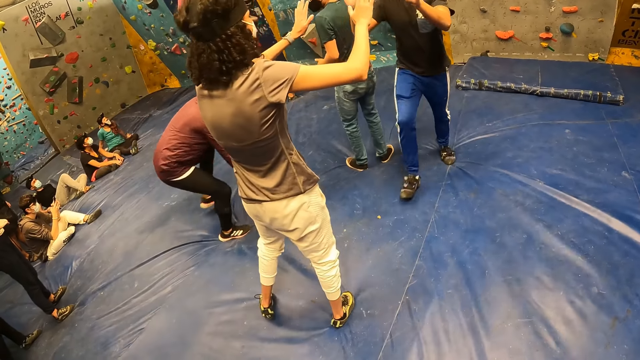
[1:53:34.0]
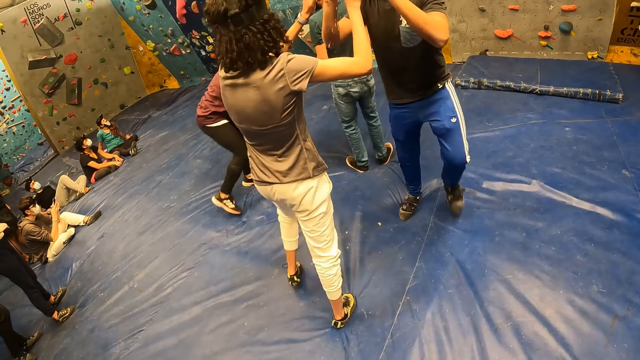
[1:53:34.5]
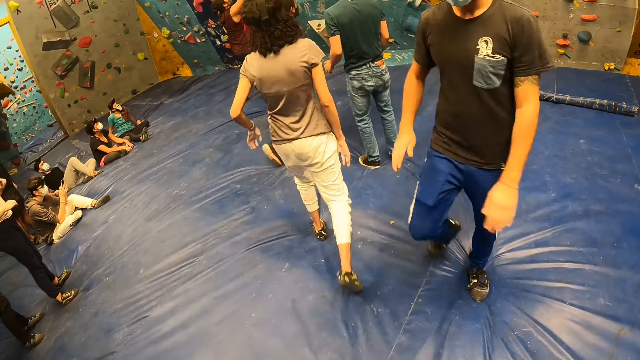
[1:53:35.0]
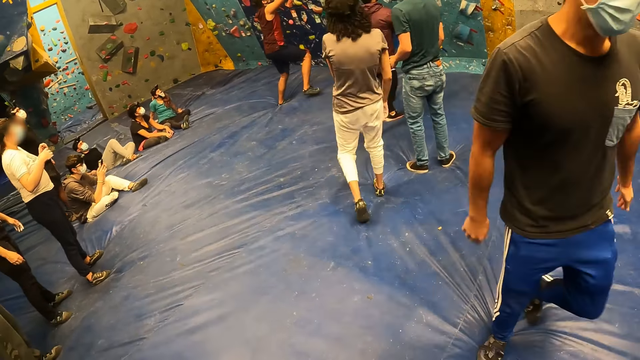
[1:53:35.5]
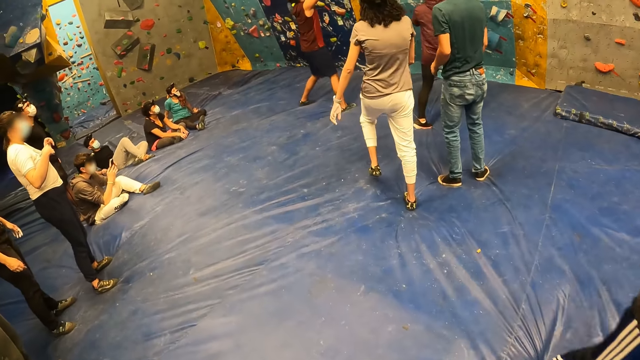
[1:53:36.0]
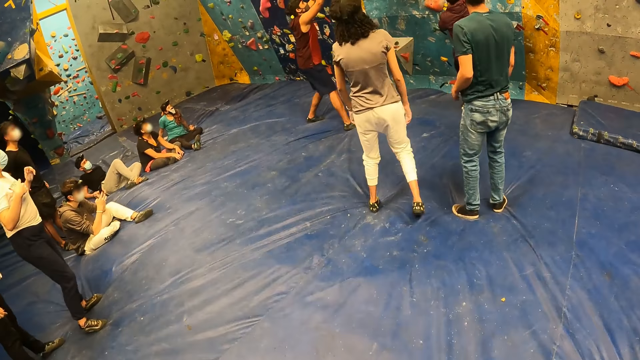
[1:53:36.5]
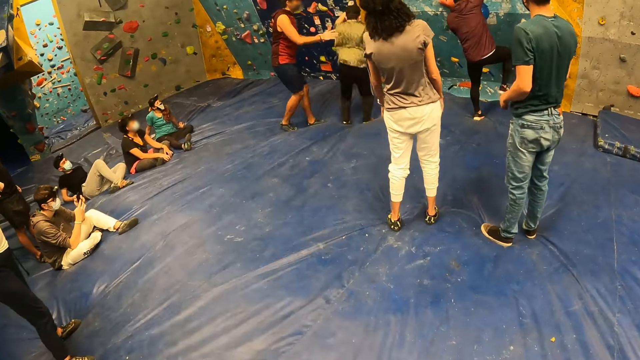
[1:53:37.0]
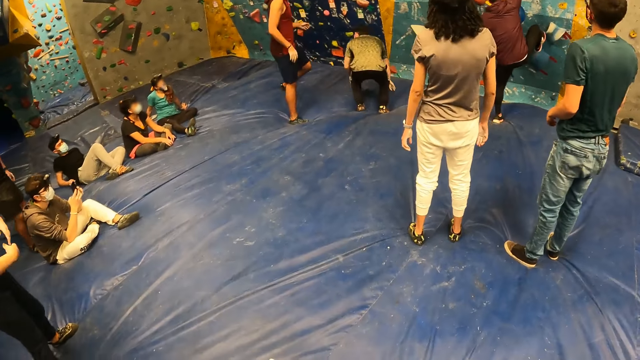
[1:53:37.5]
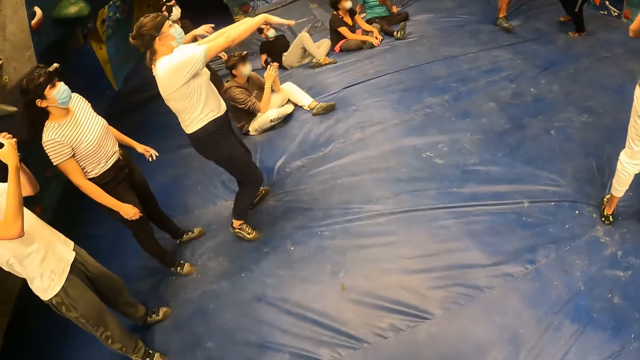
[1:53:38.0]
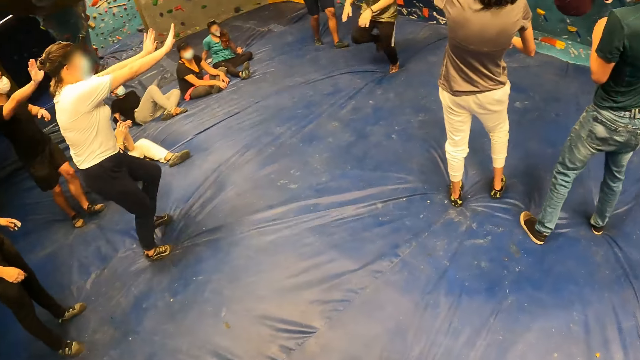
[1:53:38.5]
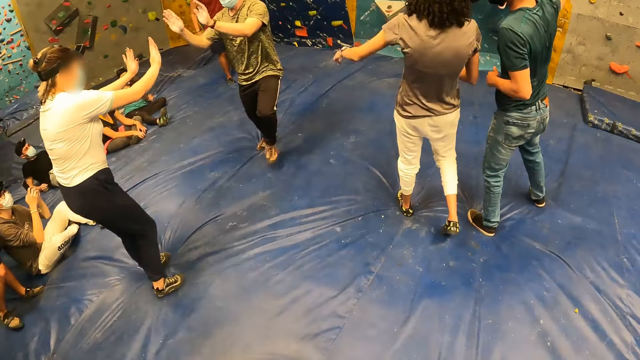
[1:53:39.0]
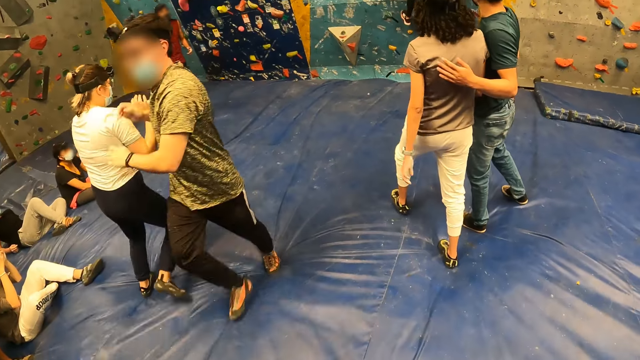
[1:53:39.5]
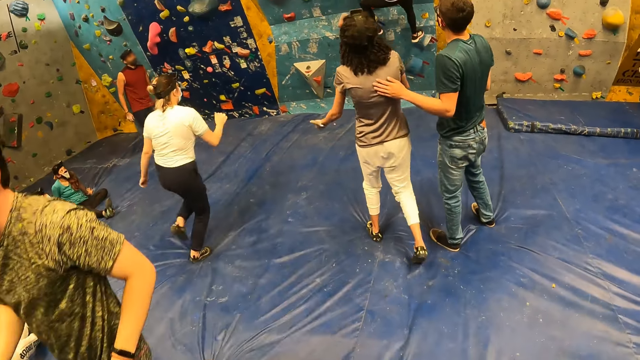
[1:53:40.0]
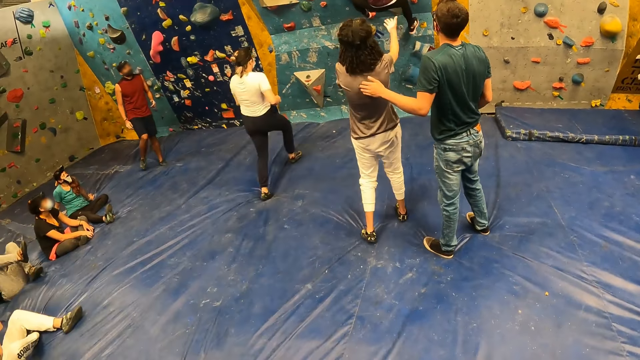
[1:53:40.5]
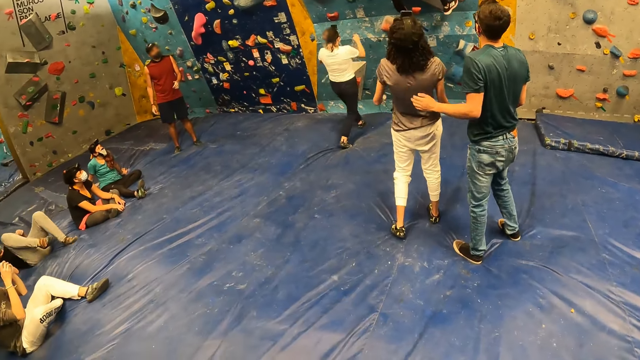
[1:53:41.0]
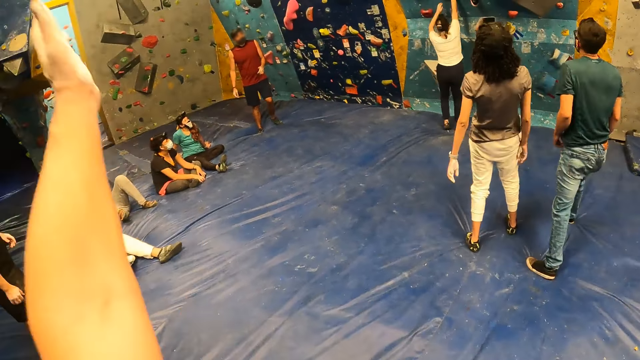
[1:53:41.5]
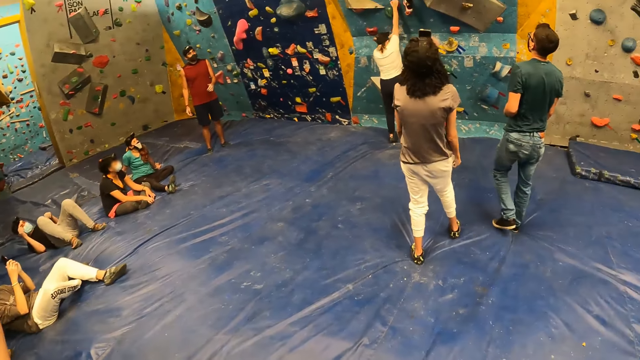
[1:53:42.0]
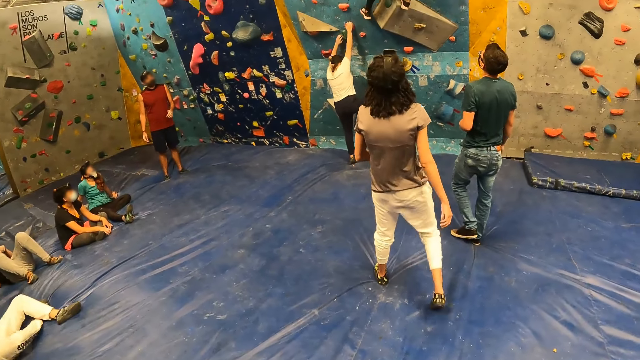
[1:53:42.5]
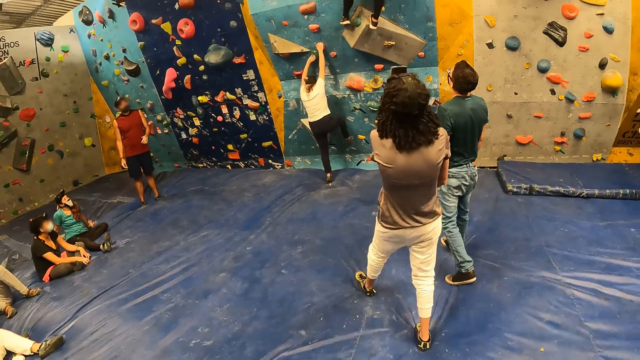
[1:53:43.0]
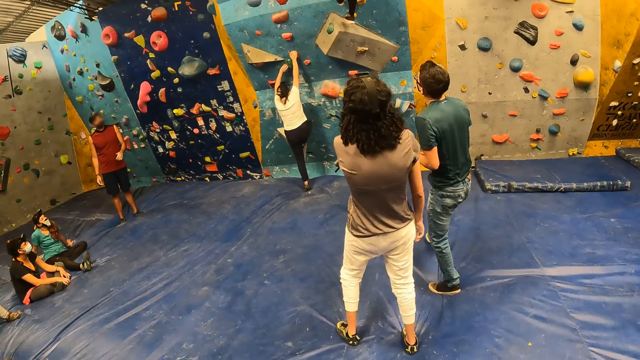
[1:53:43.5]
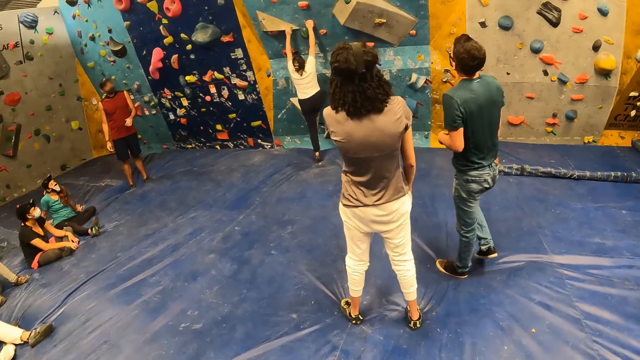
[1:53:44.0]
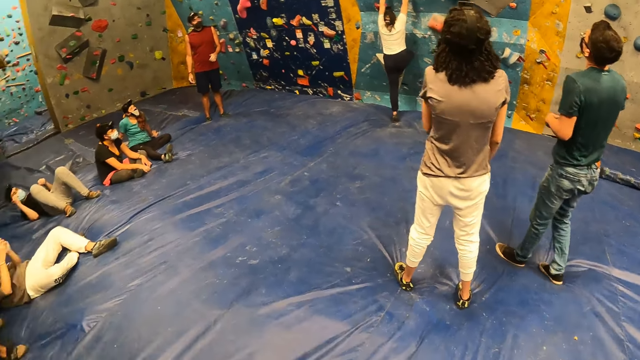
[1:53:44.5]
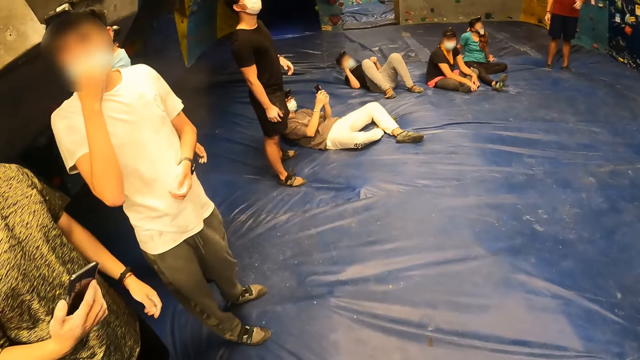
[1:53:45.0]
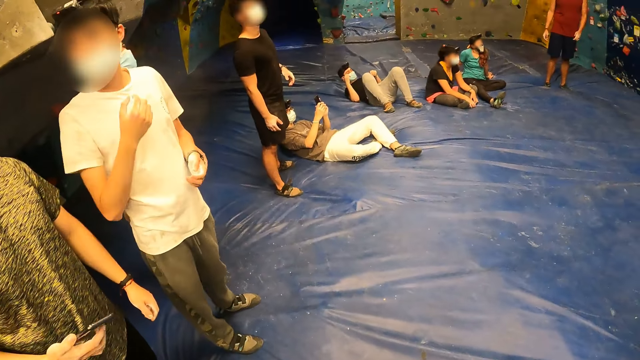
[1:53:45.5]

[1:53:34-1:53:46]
A man strikes the woman's hands with his hands. Another man jumps down from the bouldering wall. A third man climbs the bouldering wall with his hands. A fourth man places his left hand on the woman's back. Another woman walks towards the bouldering wall. The other woman holds a bouldering hold with her right hand and climbs the bouldering wall.

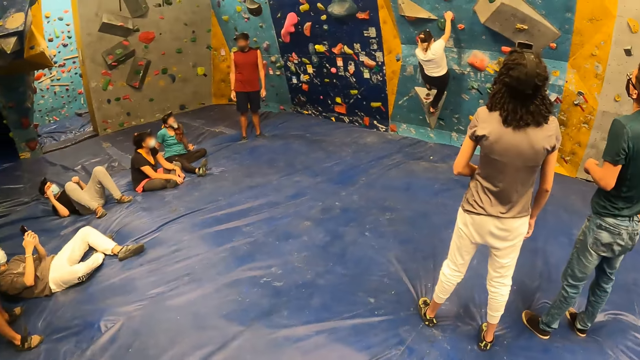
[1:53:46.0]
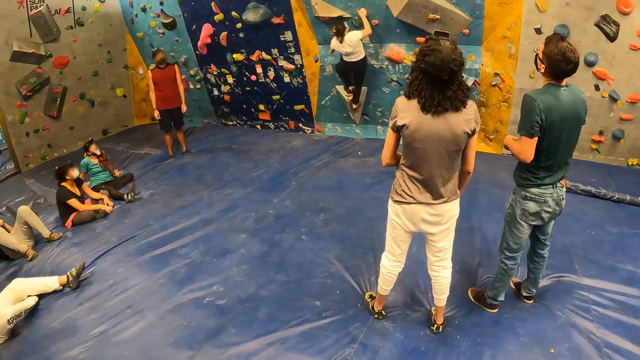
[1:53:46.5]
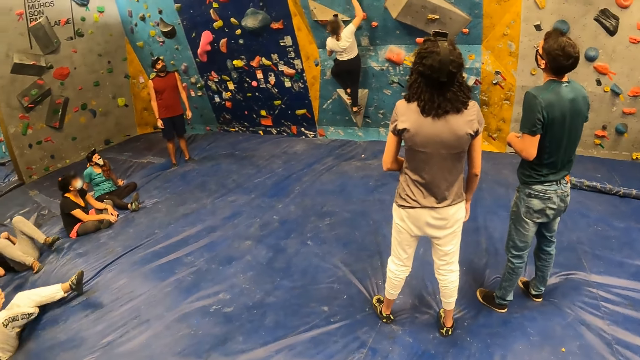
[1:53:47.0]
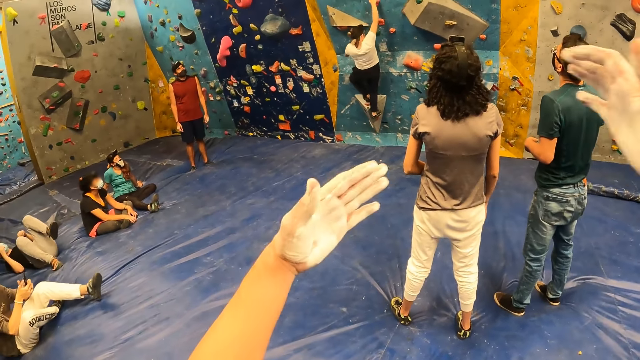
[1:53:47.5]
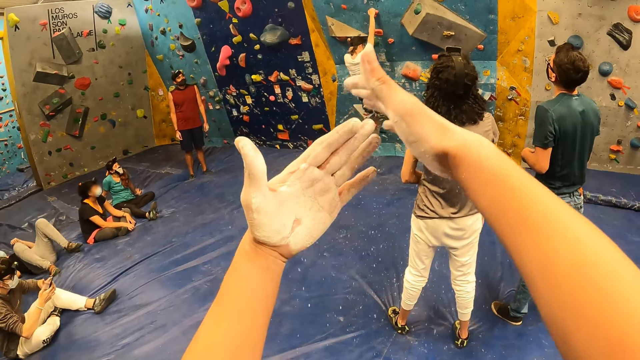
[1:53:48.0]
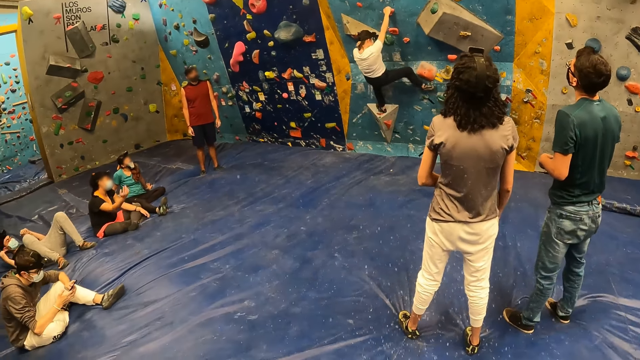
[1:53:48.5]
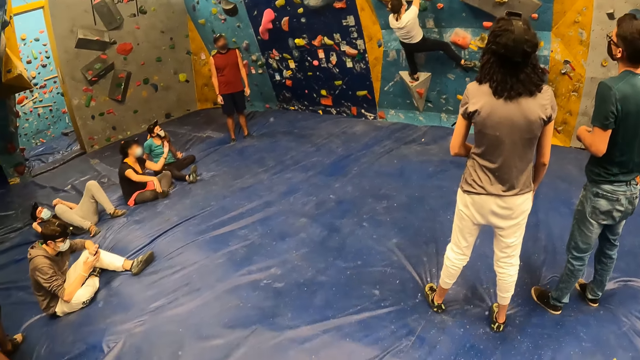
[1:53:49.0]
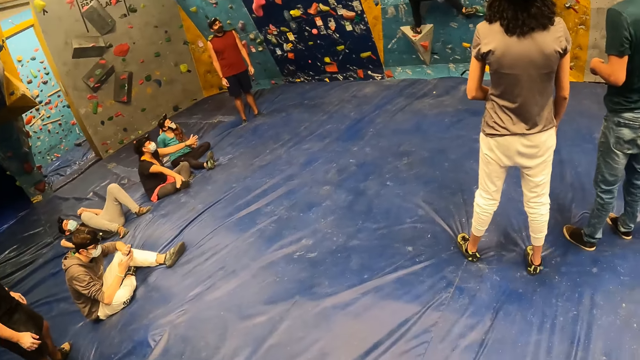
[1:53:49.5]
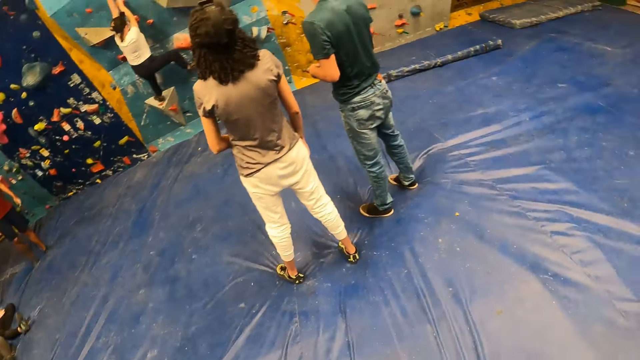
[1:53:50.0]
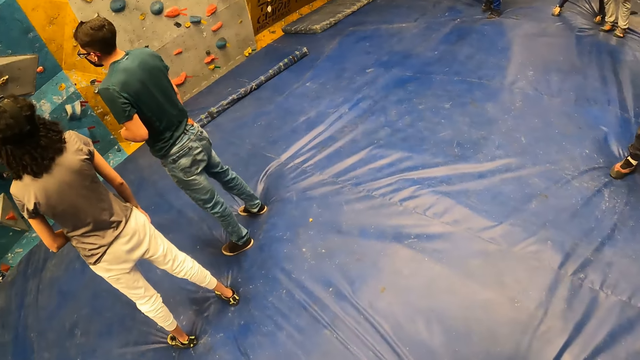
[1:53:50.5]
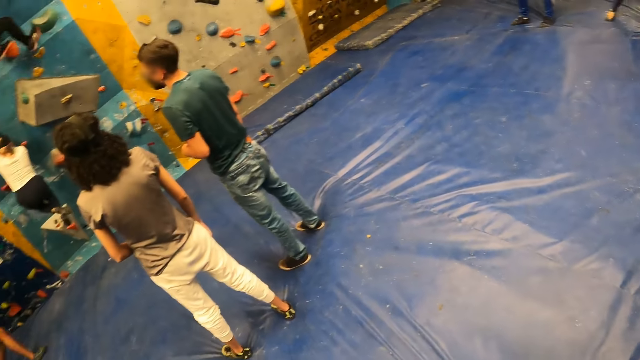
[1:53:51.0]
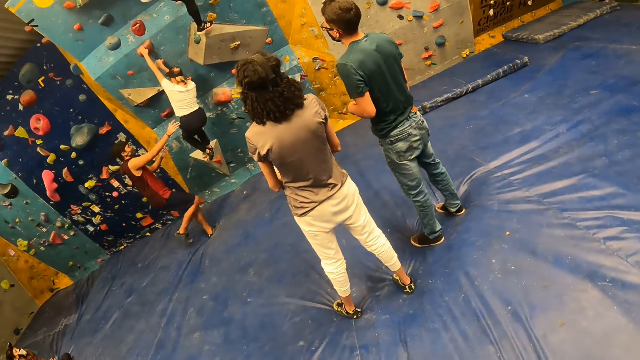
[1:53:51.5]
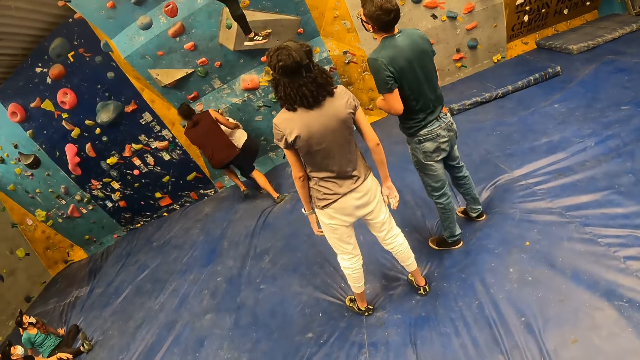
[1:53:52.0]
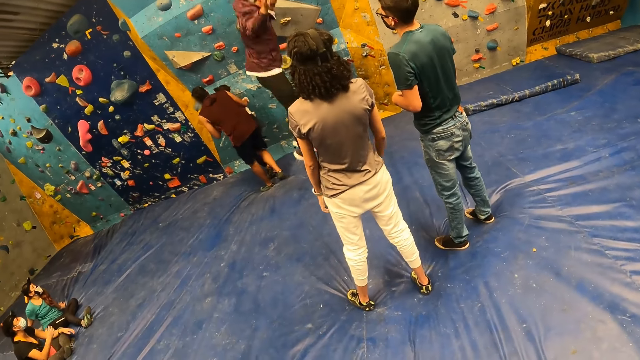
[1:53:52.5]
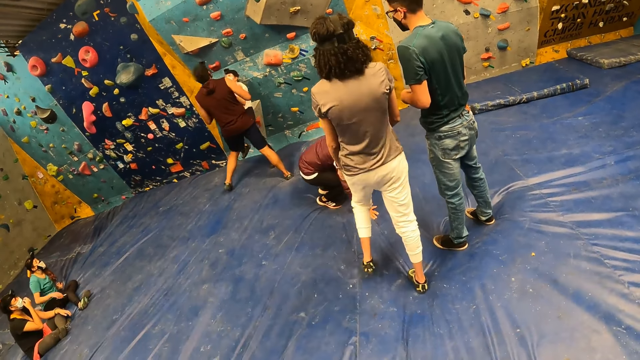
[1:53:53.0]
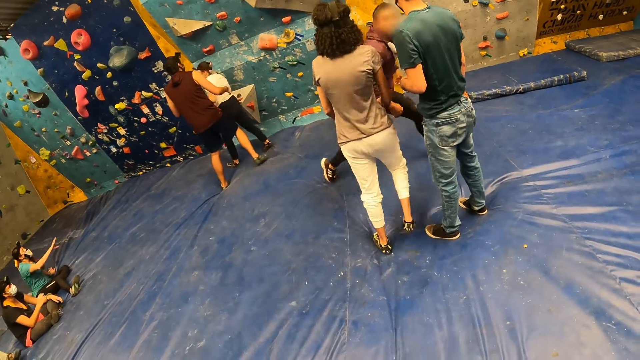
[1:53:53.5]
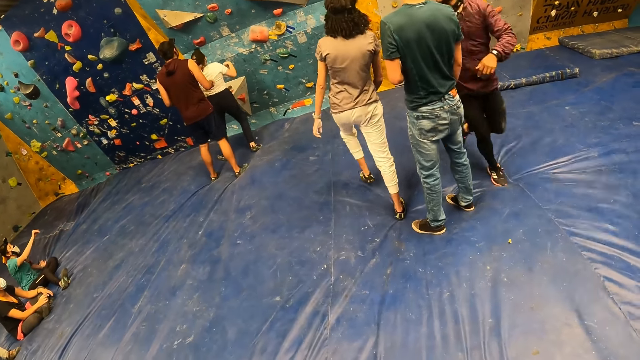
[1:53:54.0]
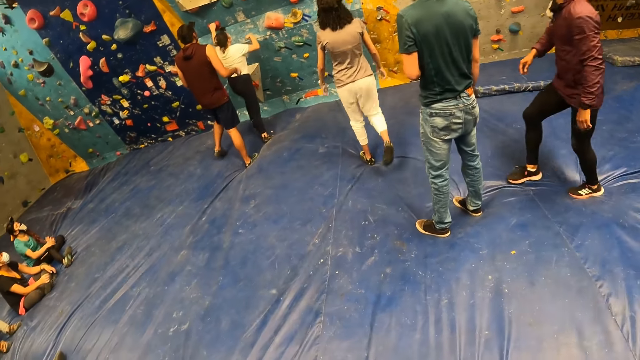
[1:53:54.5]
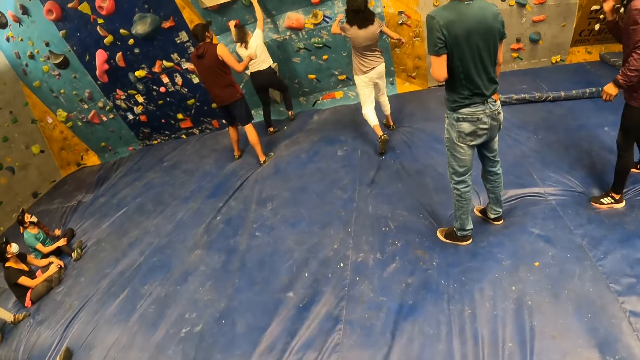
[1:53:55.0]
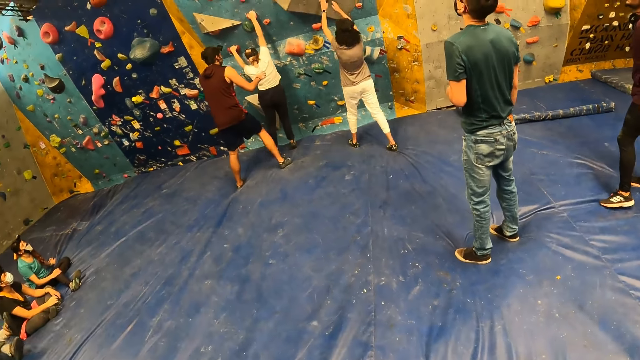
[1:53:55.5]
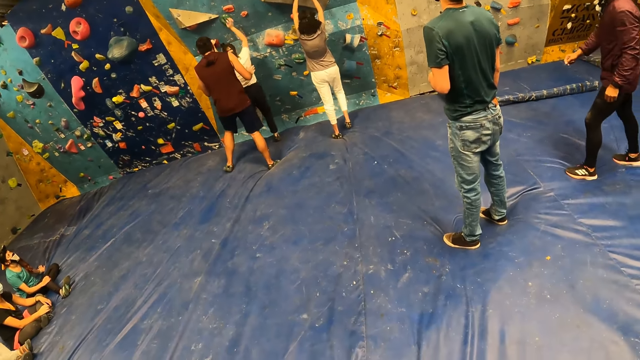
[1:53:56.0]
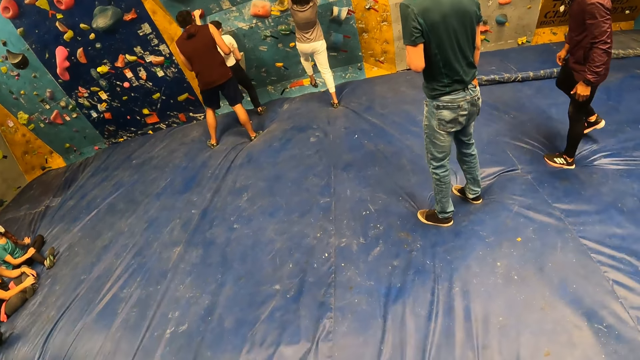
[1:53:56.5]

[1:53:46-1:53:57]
The camera wearer demonstrates with his hands. He hits his hands together. He looks around. A man runs towards the woman. The woman jumps down from the bouldering wall. Another man holds the woman with his hands. A third man jumps down from the bouldering wall. The second man taps the woman's back with his right hand. The woman holds a bouldering hold with her left hand. Another woman walks towards the bouldering wall. The first woman holds the bouldering hold with her right hand. The other woman holds a bouldering hold with her hands. The second man holds the first woman's back with his hands.
